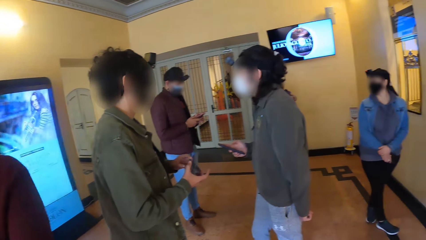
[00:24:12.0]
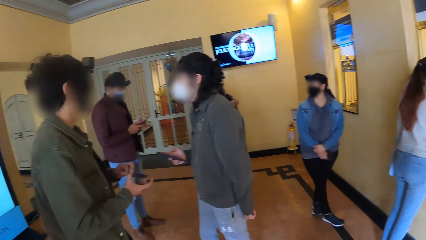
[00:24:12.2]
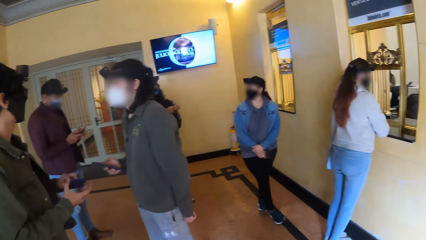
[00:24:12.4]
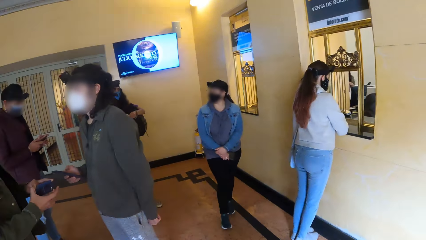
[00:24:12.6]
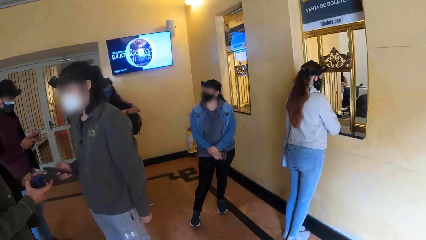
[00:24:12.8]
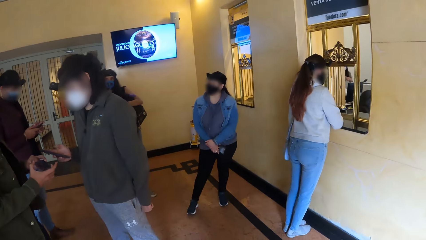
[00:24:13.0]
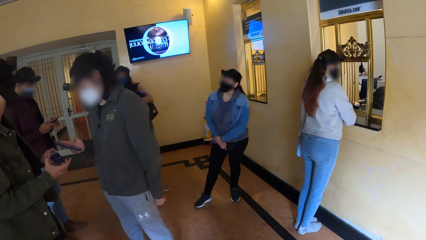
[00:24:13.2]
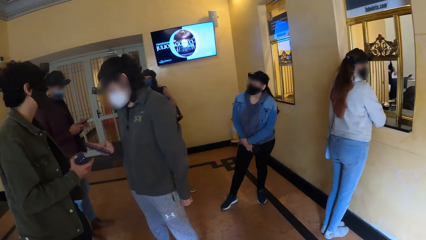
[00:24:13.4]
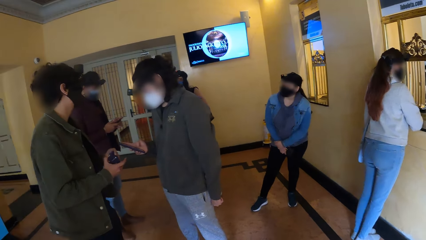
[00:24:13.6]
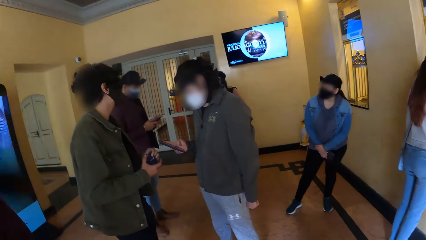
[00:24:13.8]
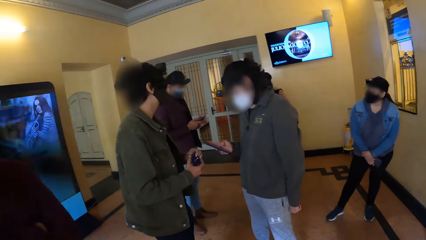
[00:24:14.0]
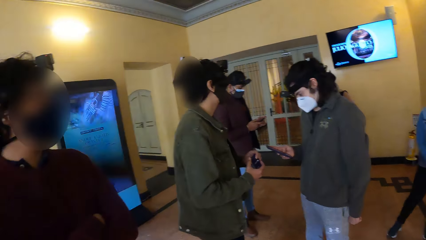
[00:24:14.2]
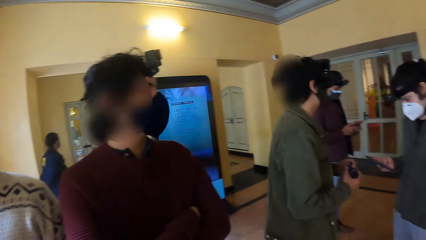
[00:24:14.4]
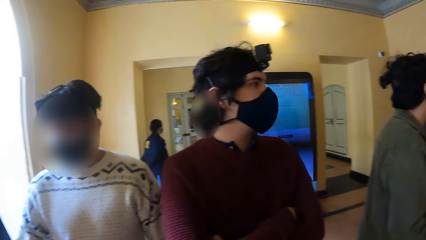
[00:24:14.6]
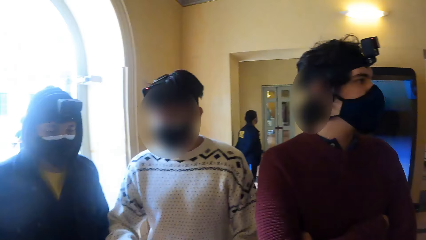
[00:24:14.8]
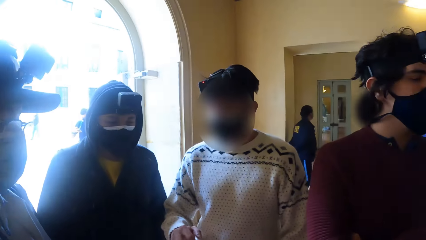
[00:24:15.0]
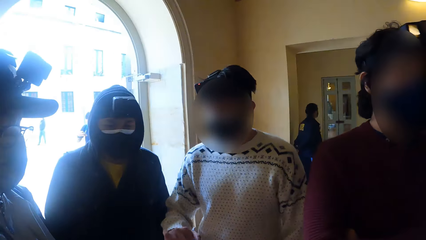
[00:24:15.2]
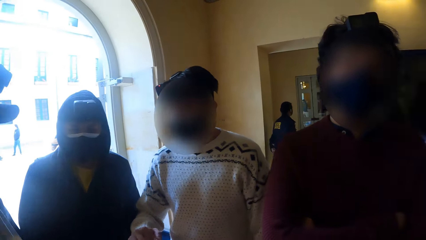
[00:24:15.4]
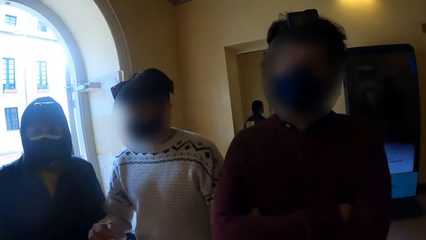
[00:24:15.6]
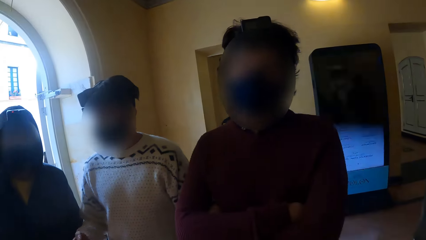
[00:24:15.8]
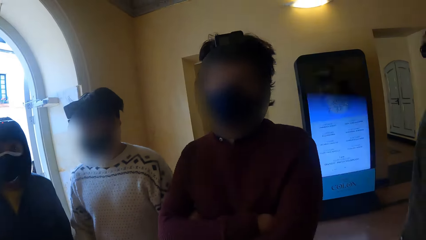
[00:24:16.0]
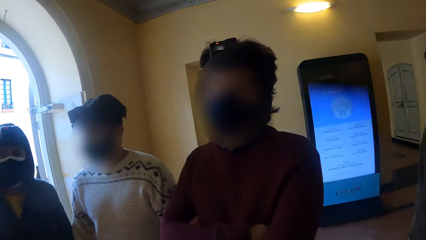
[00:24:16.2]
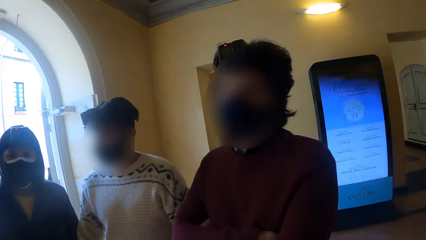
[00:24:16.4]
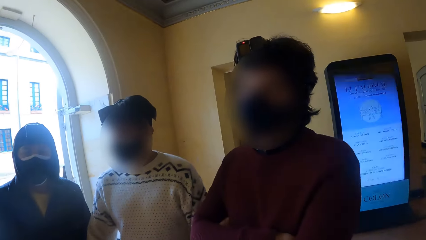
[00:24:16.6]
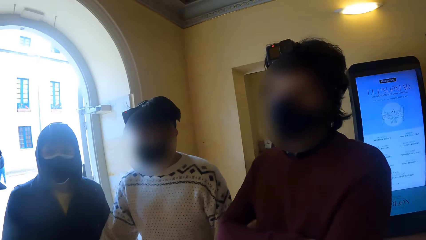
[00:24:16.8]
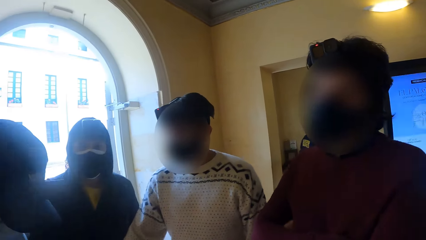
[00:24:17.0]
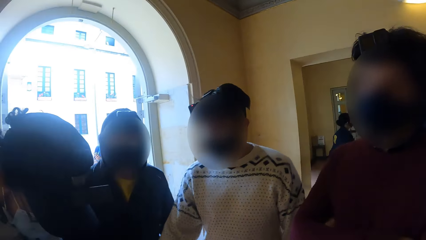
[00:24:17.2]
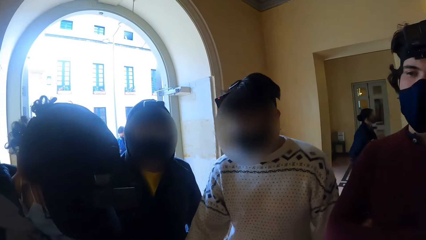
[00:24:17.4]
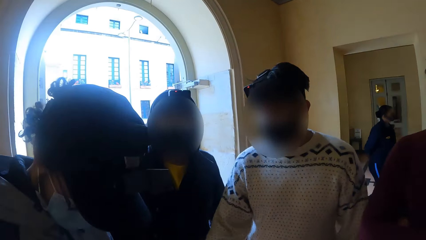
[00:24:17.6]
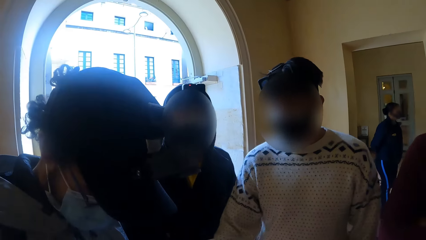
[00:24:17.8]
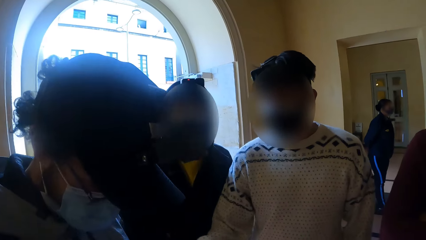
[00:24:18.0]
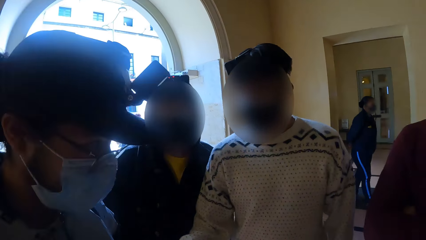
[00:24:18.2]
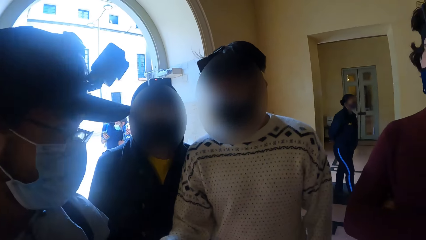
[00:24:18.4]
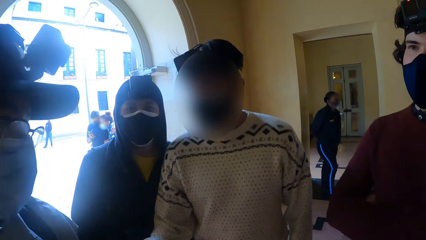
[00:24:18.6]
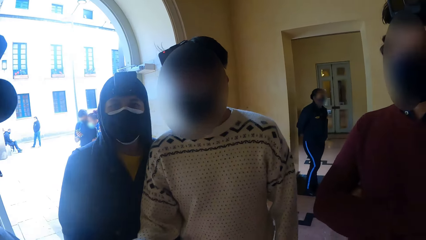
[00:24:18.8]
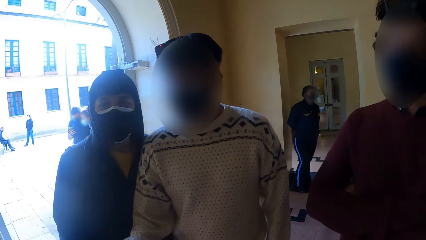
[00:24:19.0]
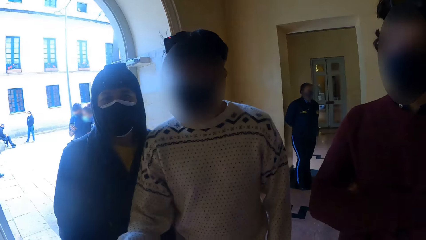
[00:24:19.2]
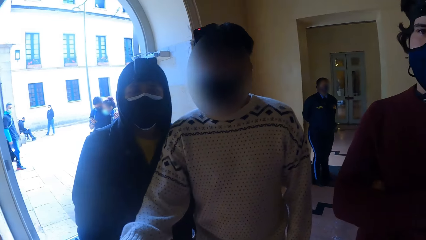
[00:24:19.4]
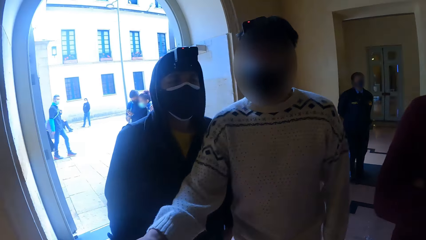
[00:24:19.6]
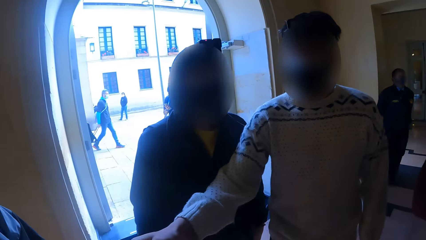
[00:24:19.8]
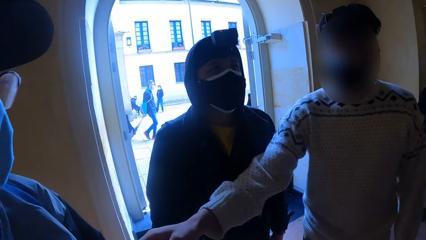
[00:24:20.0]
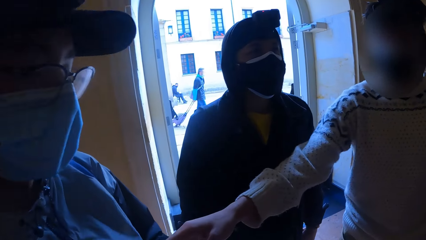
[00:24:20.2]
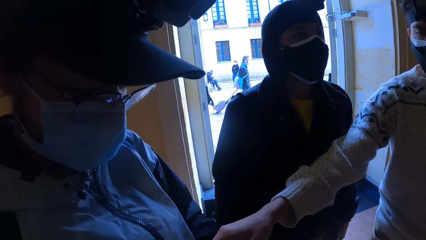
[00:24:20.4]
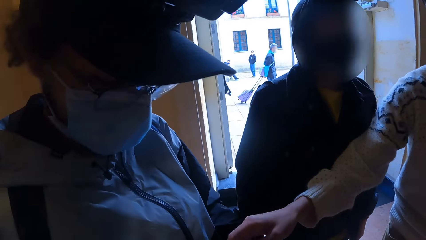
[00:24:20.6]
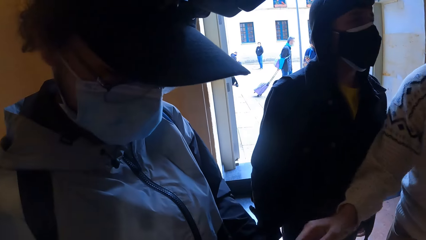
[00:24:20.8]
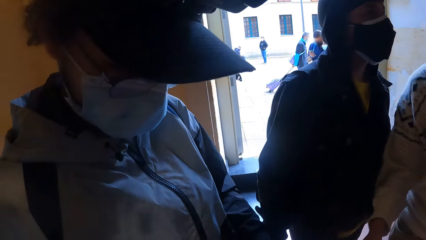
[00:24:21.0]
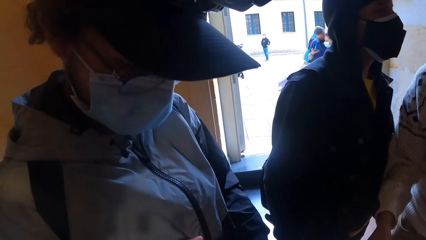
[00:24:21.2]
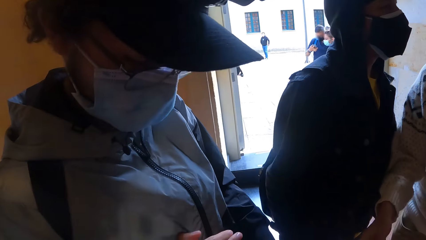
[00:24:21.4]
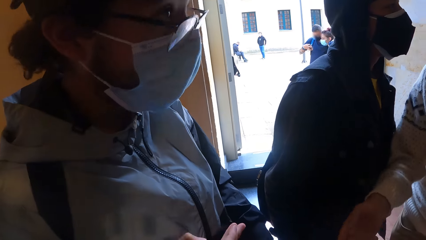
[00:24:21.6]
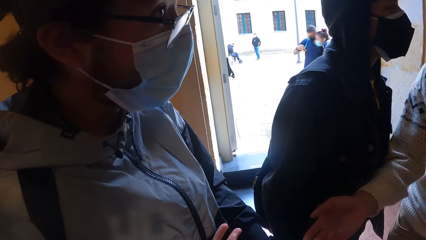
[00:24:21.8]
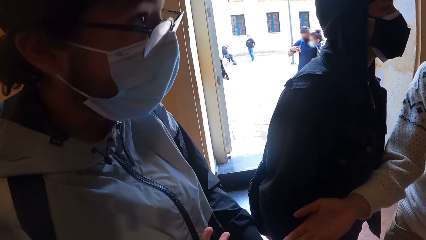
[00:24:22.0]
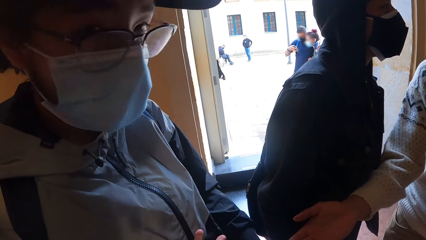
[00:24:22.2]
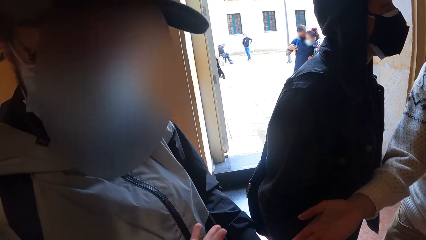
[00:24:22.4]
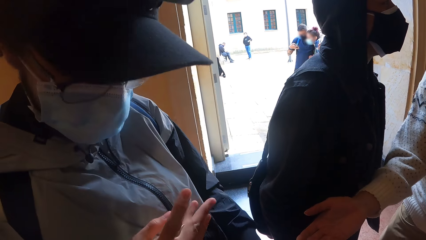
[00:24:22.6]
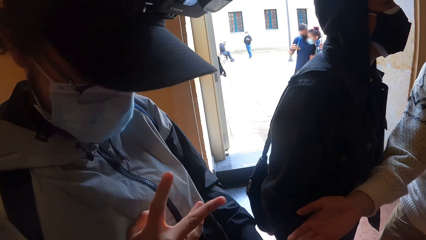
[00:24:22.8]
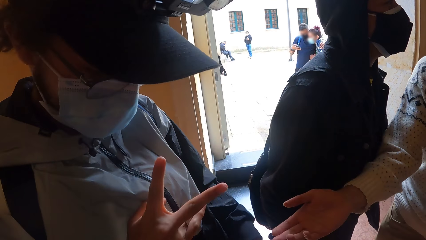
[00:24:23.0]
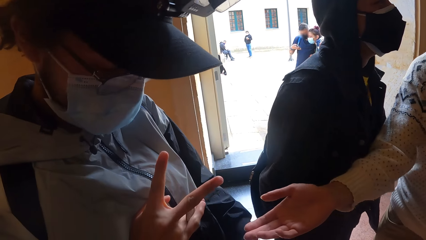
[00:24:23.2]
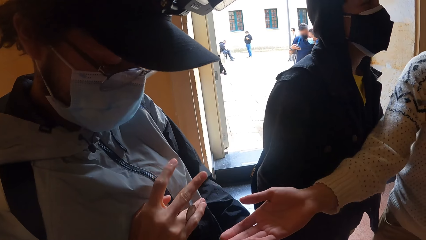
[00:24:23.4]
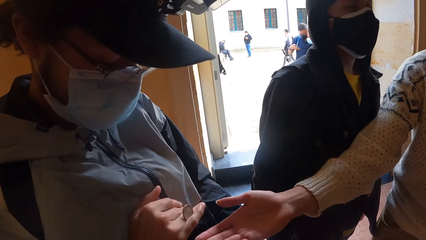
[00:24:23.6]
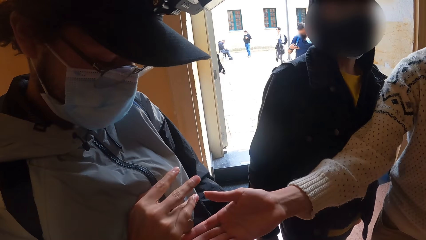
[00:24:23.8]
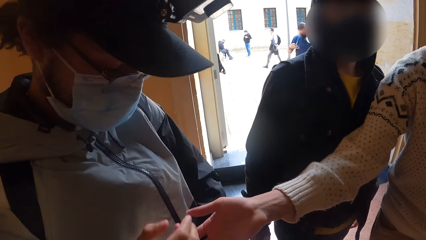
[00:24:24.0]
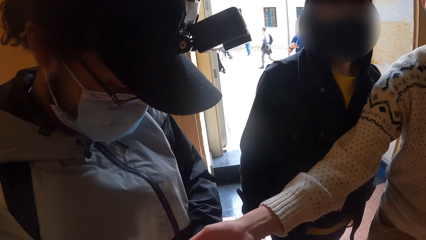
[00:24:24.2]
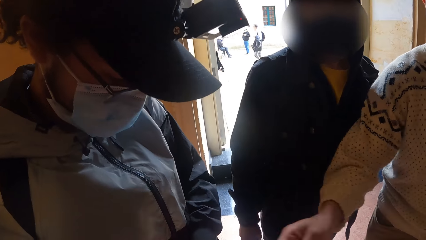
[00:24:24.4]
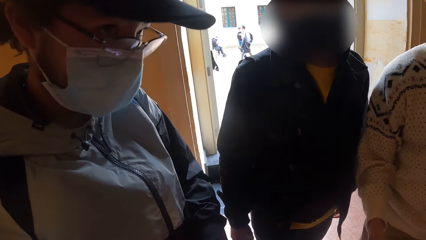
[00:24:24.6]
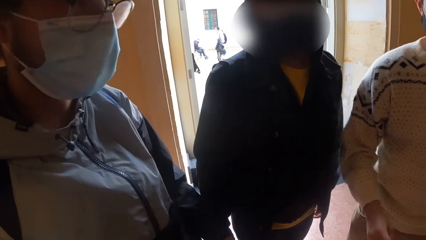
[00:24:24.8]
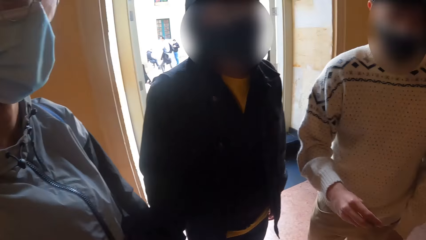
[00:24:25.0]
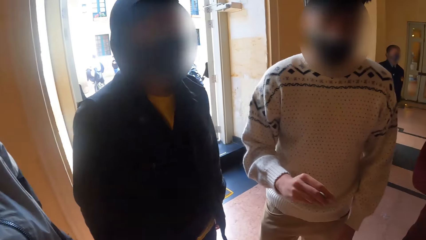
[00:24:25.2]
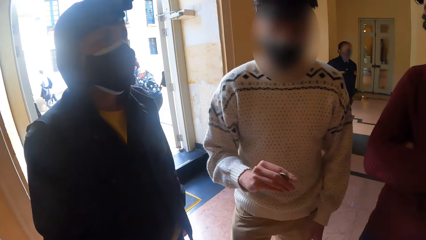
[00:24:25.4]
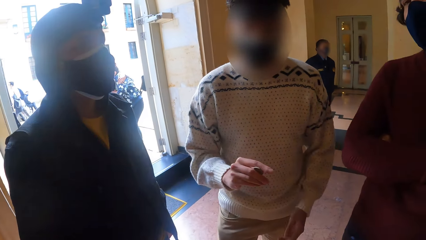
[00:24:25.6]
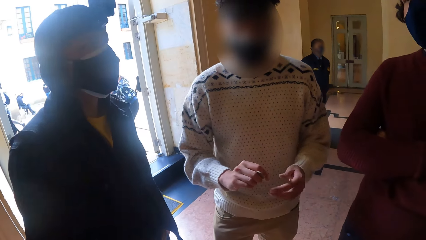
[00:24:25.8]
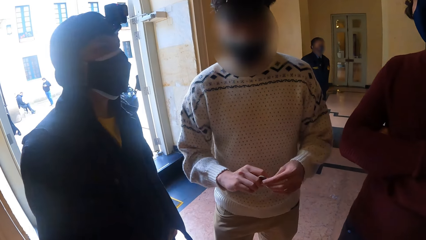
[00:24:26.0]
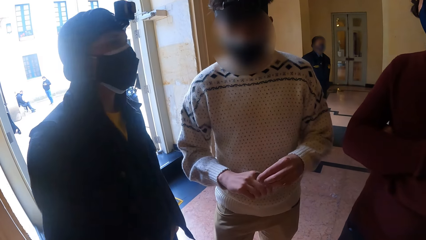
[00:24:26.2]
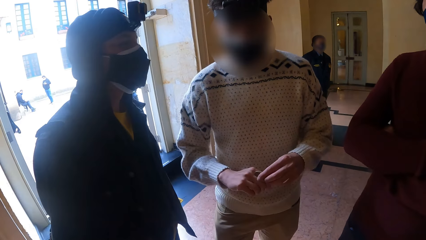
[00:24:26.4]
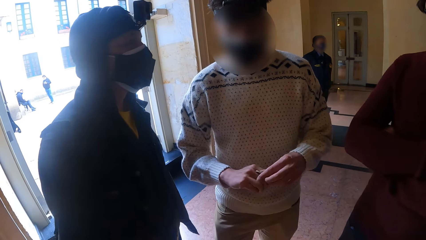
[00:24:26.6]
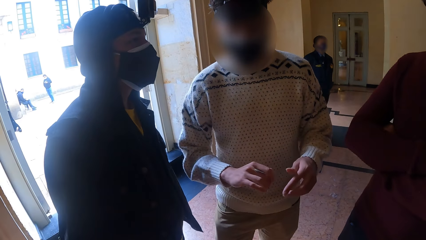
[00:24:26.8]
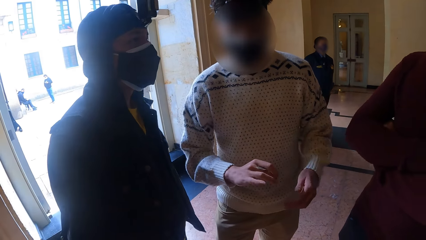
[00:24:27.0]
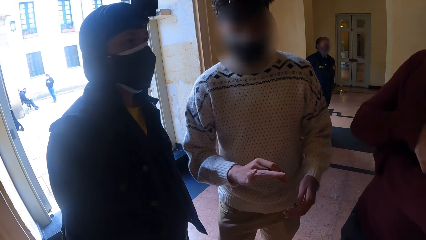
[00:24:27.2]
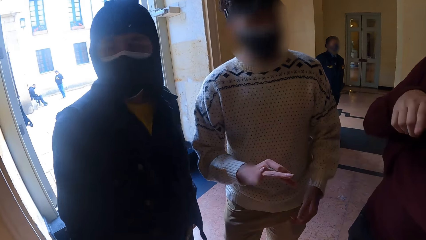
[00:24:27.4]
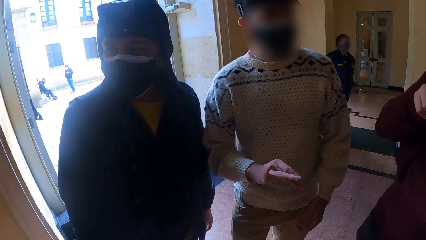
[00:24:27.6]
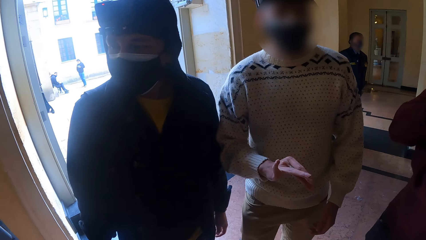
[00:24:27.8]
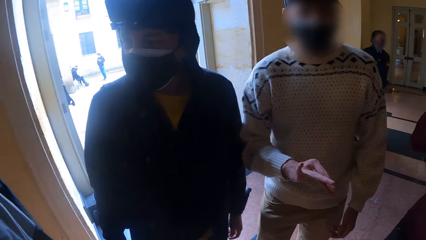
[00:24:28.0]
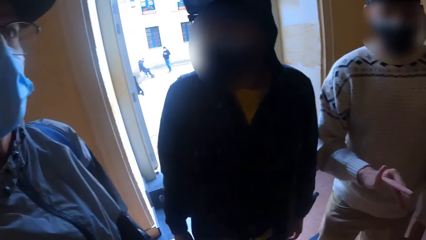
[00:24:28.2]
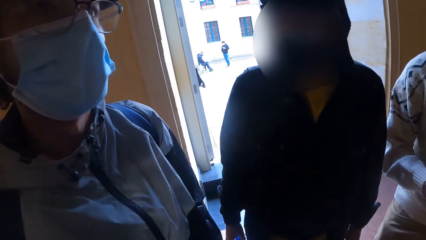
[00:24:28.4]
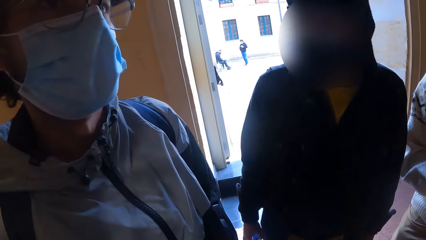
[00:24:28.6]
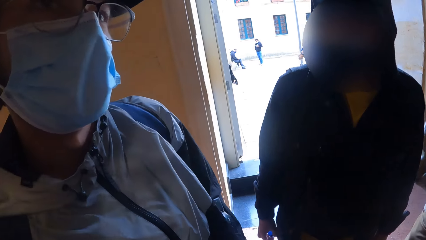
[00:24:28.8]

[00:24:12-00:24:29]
The third man and the seventh man interact. The sixth man interacts with the fifth man, the second man, the fourth man, and the camera wearer. The camera wearer looks at the fourth man. The sixth man gives. The fifth man moves his finger. The fifth man holds a coin in his right hand. The sixth man holds a coin in his right hand and adjusts the coin in his right hand with his left hand. The sixth man plays with the coin.
